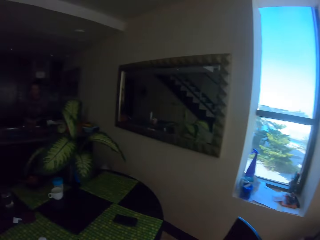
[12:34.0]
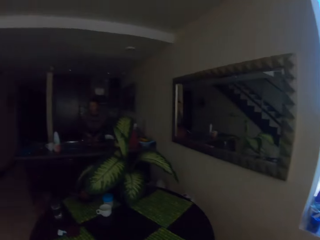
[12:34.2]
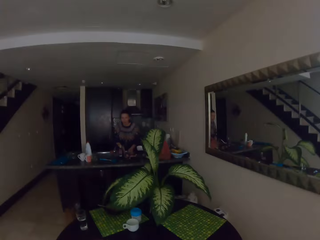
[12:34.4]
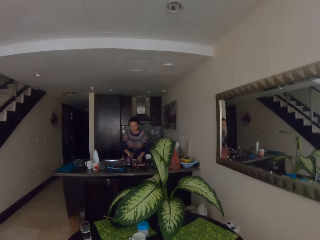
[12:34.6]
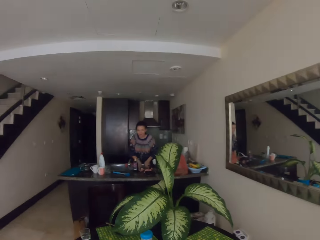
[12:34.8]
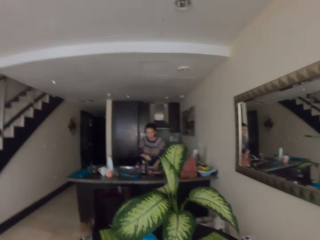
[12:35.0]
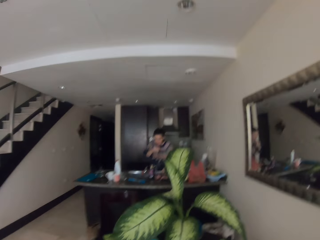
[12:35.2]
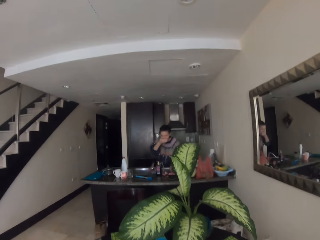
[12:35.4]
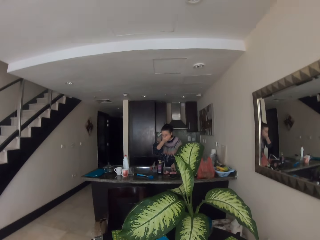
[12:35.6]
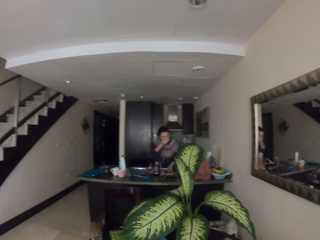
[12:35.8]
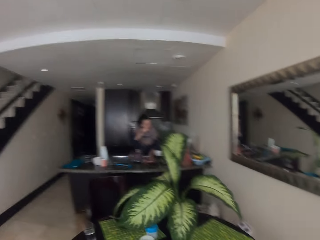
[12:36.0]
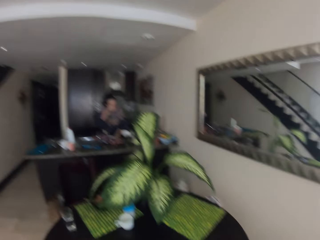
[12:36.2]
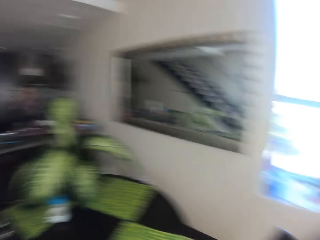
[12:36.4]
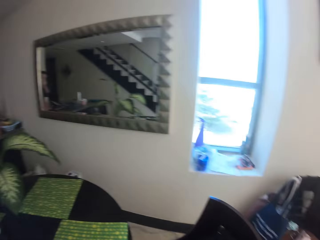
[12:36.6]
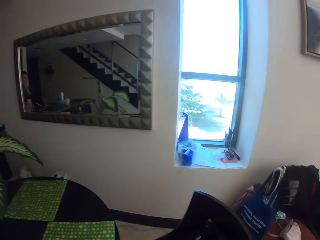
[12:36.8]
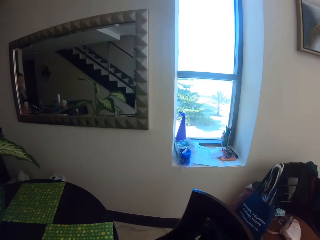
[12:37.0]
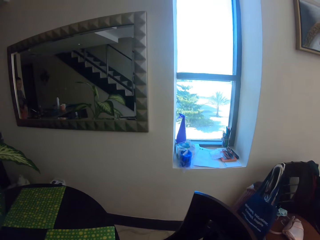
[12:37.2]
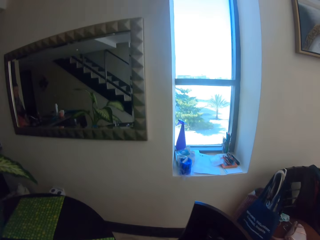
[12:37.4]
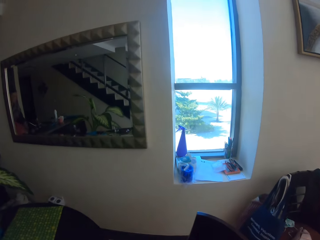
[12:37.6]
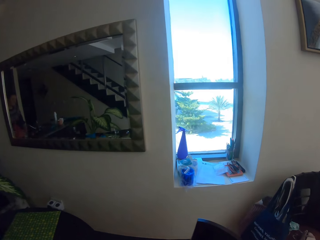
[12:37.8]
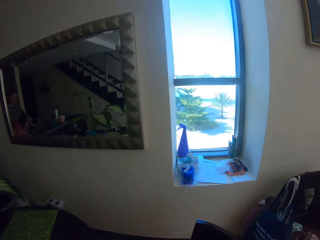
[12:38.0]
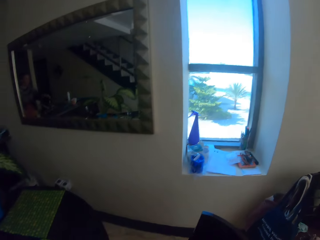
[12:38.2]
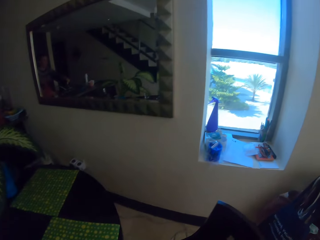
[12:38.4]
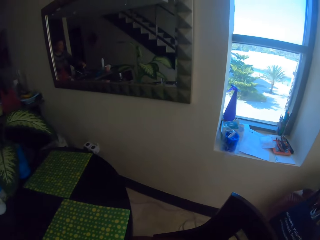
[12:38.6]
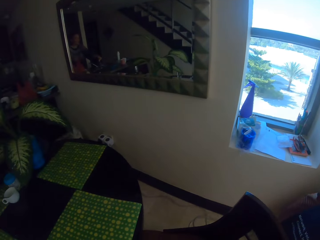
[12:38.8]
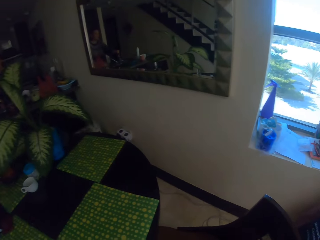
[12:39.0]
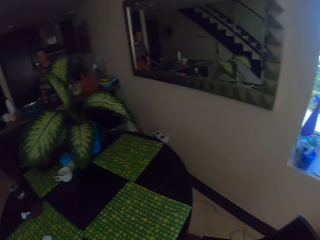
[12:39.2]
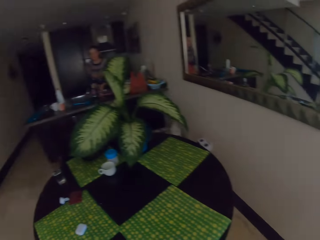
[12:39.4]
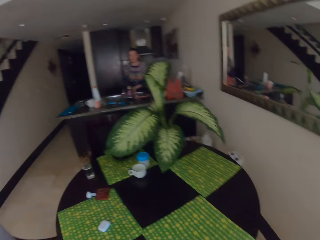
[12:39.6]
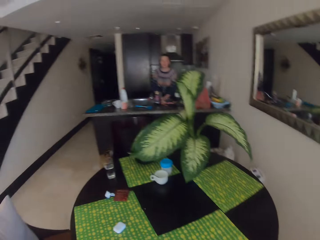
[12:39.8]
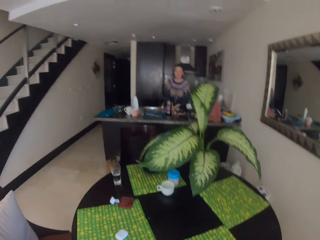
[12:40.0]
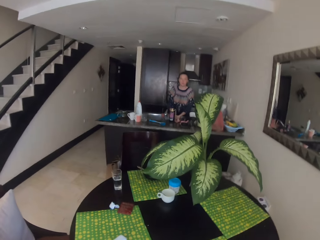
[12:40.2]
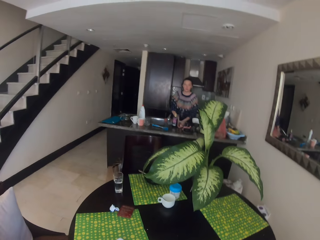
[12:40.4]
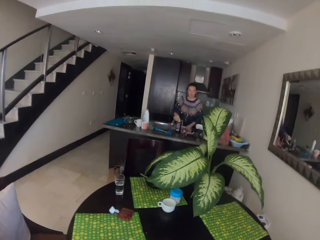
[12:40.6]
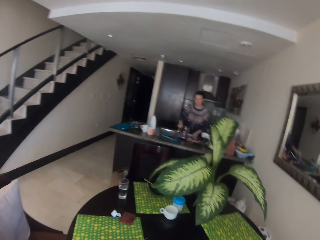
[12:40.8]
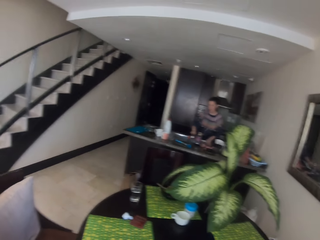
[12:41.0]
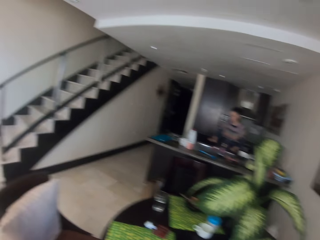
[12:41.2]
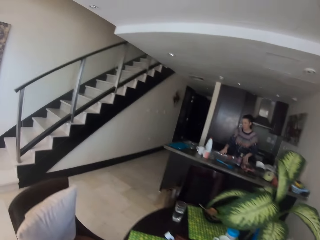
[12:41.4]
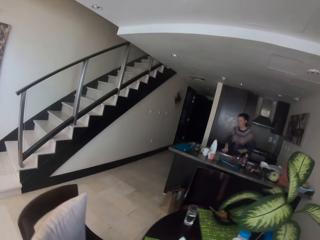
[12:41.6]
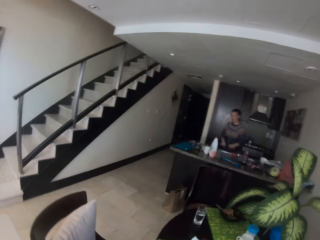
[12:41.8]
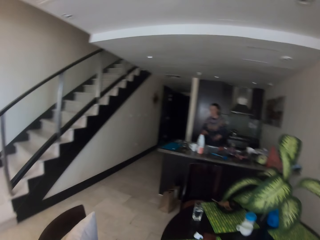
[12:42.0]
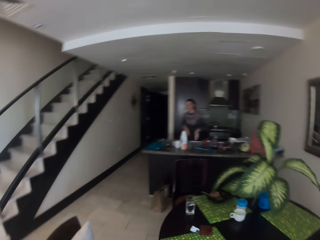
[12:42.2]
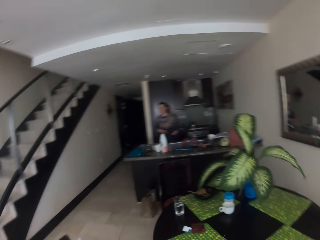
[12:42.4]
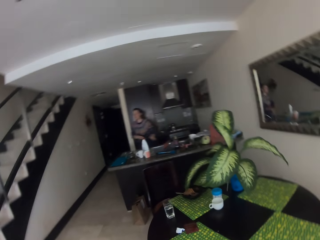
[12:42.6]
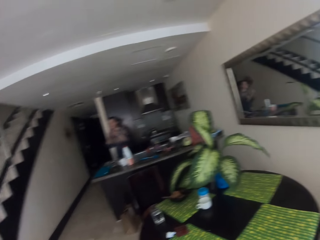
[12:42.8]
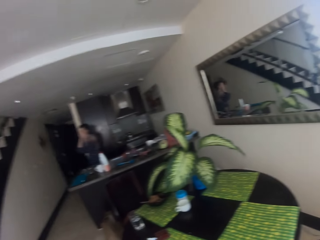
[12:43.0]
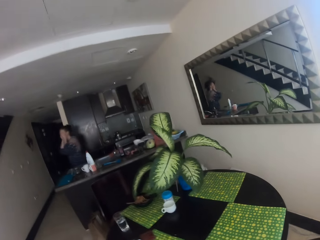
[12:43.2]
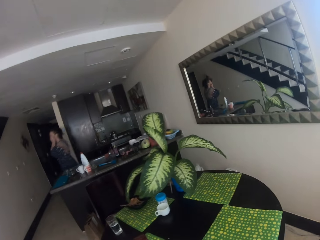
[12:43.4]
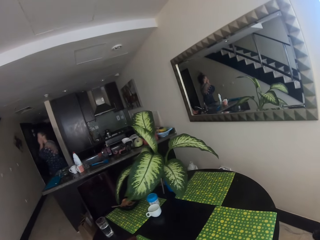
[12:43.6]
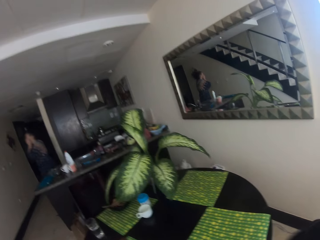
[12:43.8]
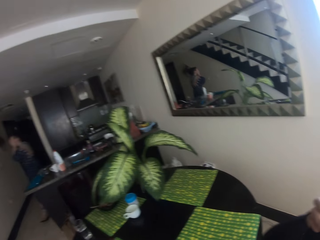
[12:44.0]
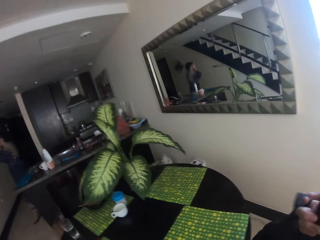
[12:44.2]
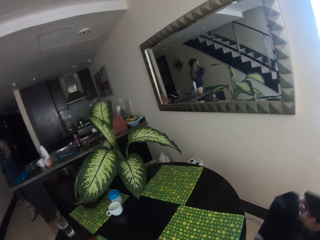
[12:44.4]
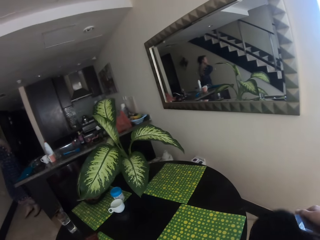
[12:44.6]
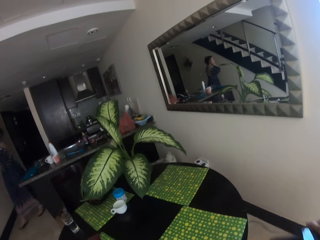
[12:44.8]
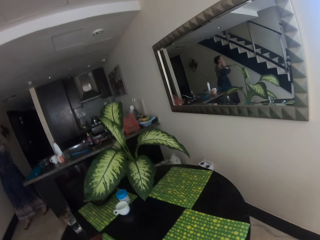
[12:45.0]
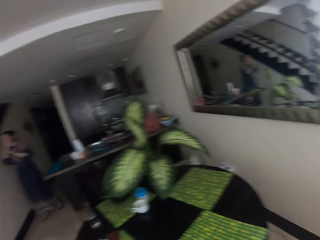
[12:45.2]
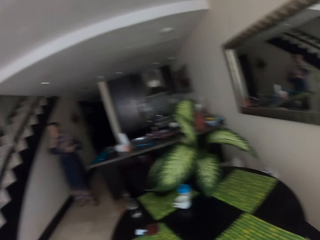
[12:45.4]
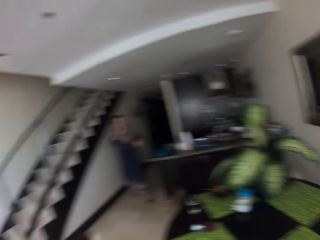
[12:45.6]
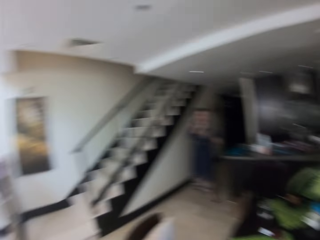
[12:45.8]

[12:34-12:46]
The camera wearer looks at the woman. The woman washes her mouth. The camera wearer looks at the window. The woman talks to the camera wearer. The camera wearer looks at the woman and talks to the woman. The woman walks to the sitting room.

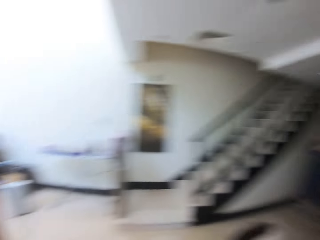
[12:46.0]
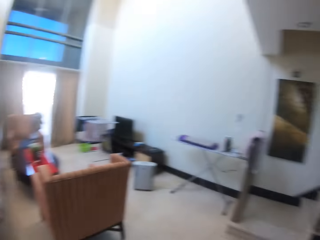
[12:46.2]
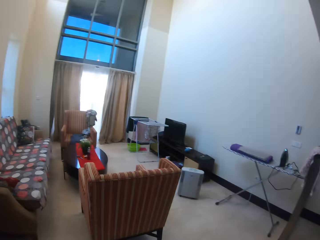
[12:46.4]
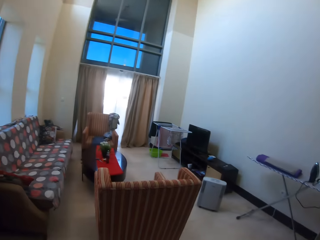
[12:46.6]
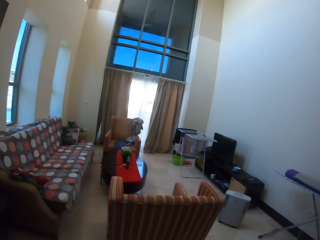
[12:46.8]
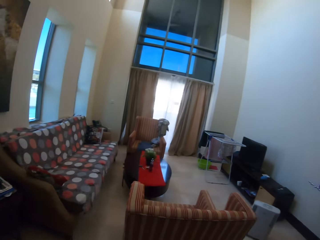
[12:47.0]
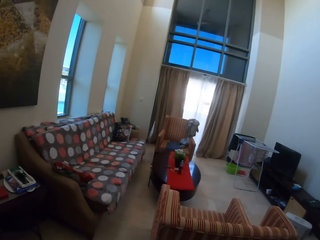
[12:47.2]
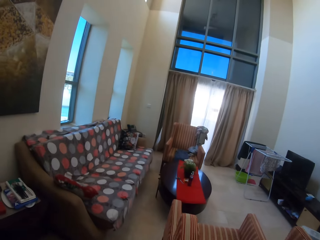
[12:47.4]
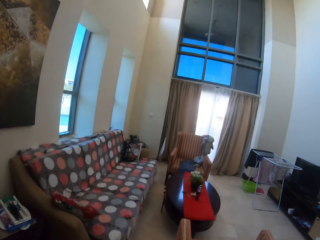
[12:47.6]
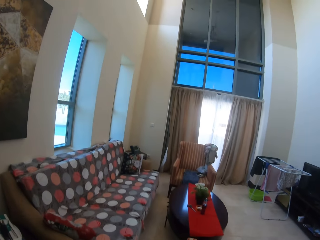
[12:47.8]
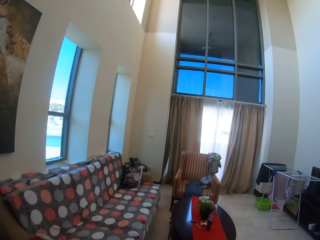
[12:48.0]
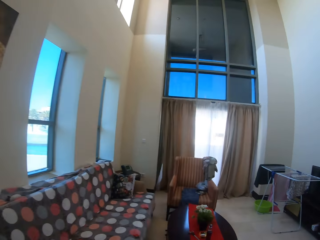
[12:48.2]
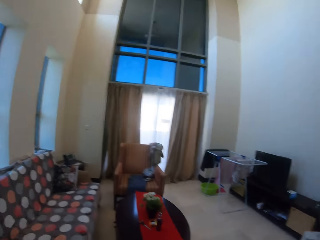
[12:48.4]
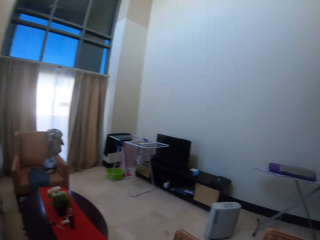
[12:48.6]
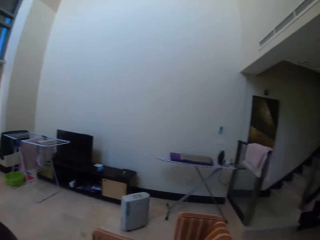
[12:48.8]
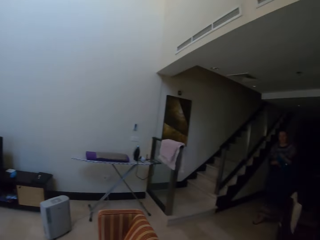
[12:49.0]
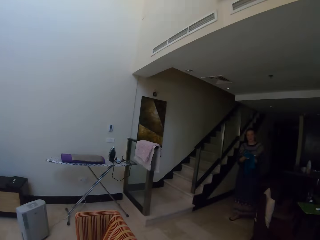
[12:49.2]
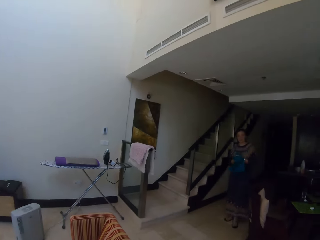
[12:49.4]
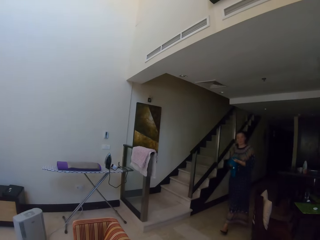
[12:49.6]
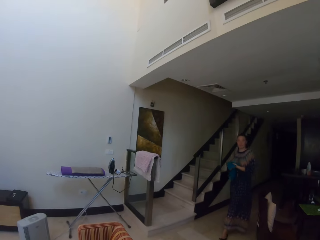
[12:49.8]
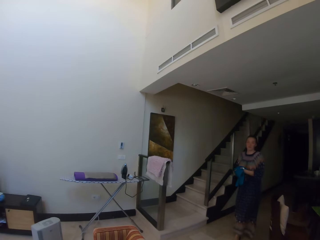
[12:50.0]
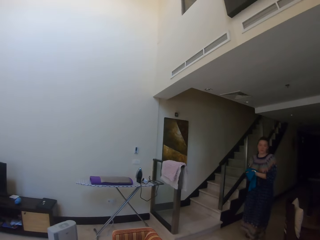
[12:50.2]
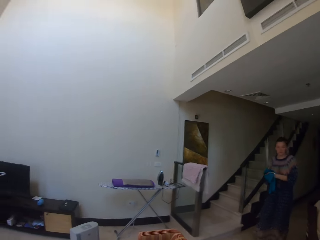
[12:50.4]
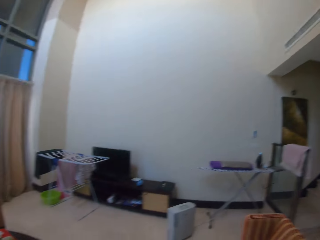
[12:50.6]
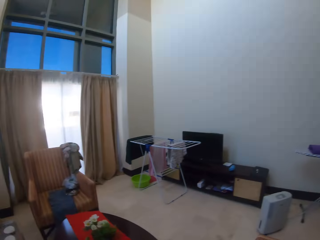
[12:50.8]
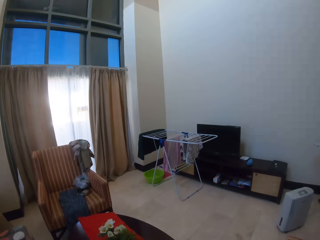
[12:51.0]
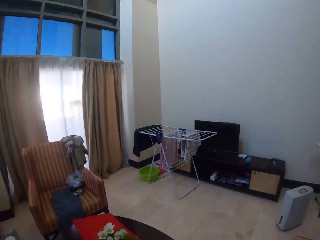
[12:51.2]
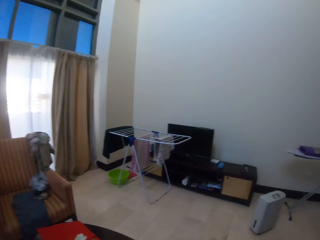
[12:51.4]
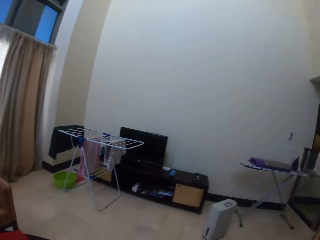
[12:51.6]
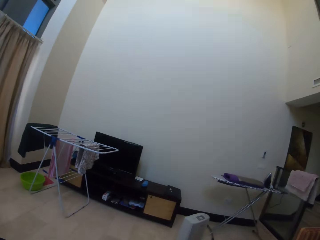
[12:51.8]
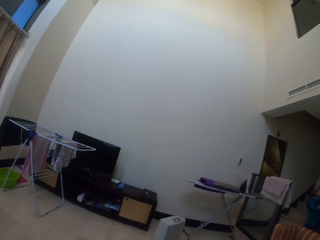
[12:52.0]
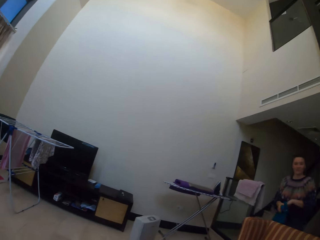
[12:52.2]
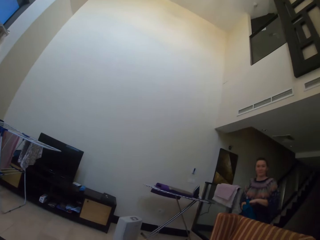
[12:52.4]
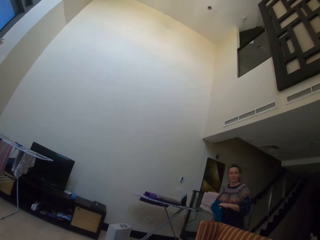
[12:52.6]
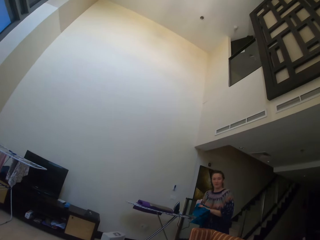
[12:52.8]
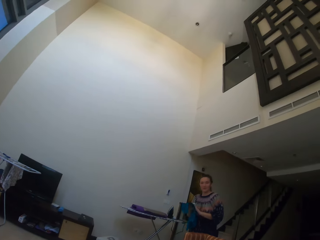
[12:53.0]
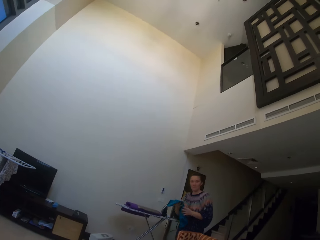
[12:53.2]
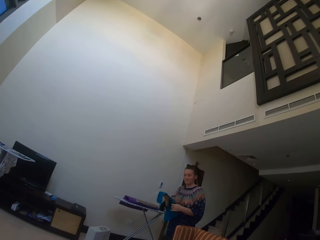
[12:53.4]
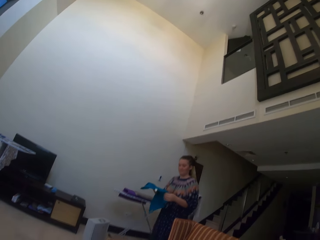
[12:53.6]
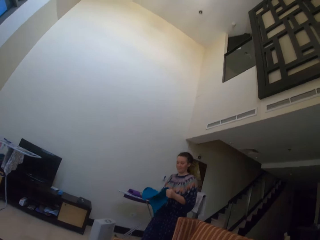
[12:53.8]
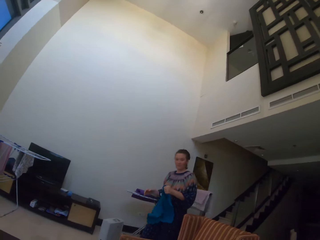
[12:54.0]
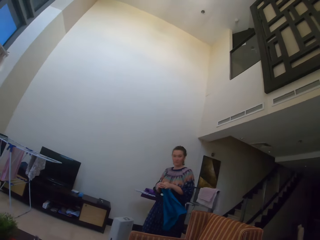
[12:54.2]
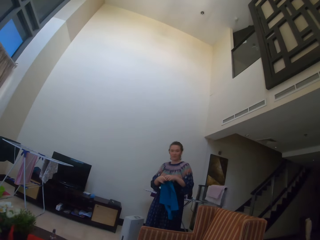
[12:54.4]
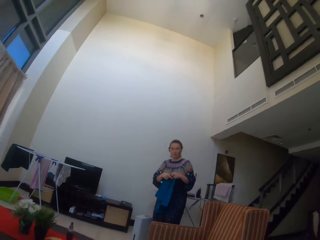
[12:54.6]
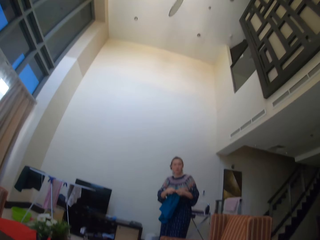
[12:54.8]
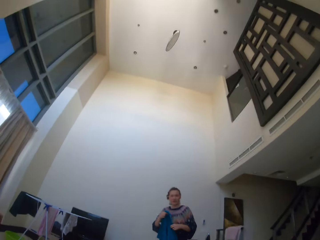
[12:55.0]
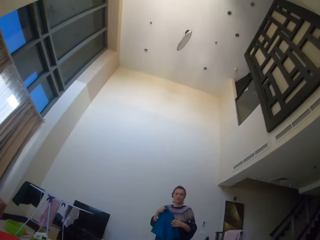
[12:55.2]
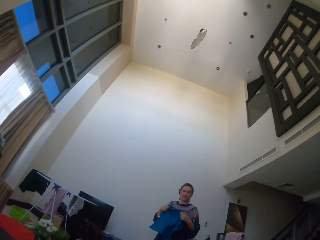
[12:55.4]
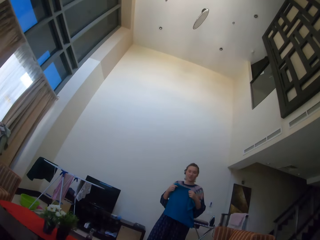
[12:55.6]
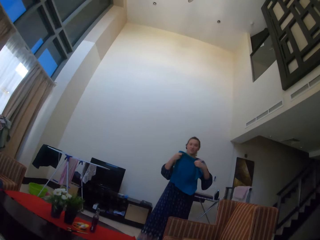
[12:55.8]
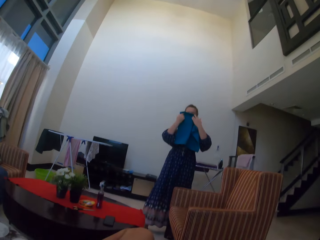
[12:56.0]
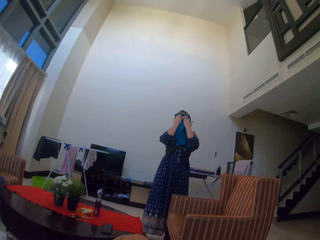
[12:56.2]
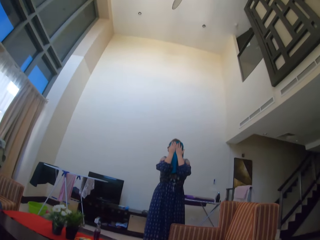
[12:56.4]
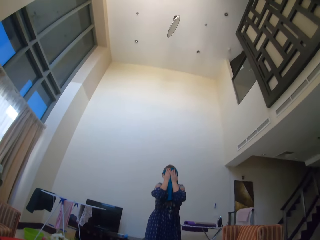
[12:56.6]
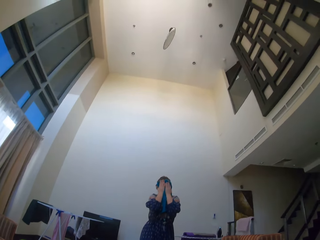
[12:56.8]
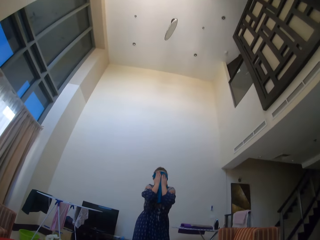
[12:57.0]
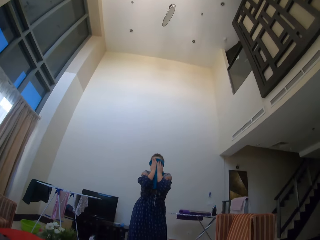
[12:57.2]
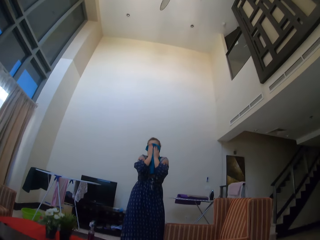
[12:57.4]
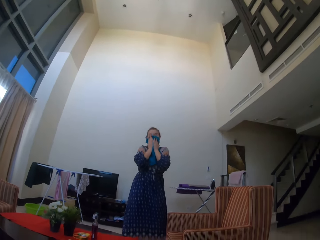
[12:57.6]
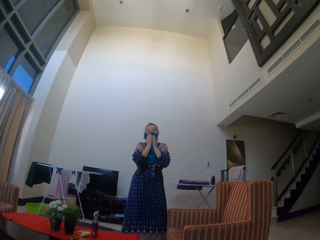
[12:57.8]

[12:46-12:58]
The camera wearer looks around the house. She walks towards the living room. The woman talks to the camera wearer and wipes her hands with the hand towel. The camera wearer looks around the house, talks to the woman and looks at the woman. The woman talks to the camera wearer, holds the hand towel and talks to the camera wearer. The camera wearer sits on the couch. She wipes her face.
